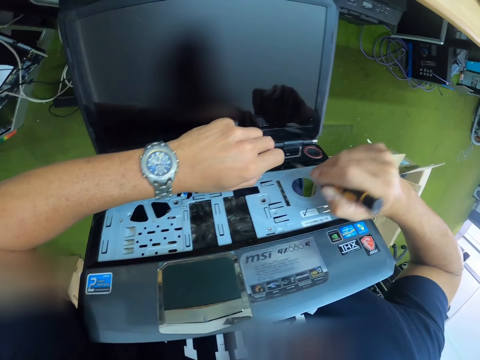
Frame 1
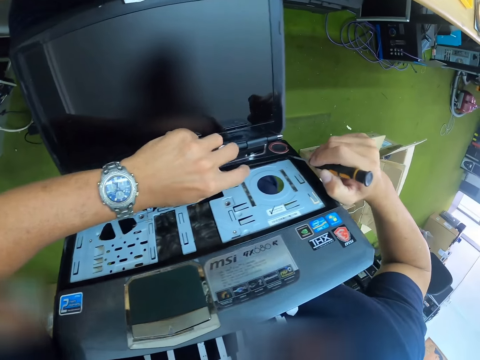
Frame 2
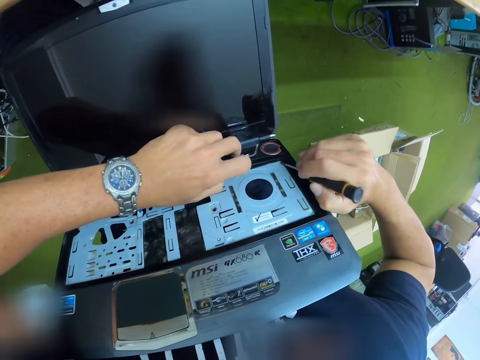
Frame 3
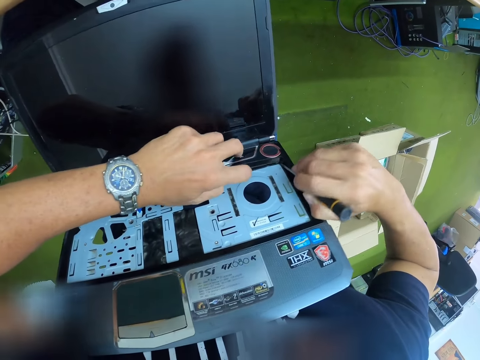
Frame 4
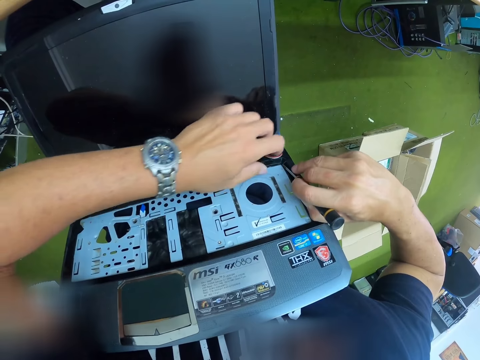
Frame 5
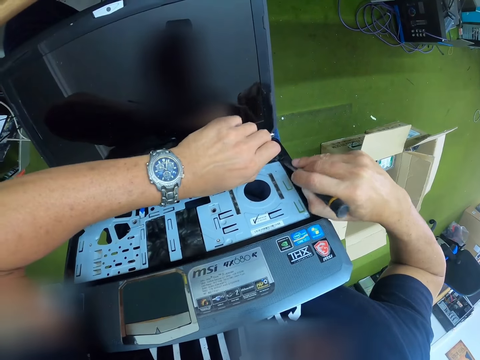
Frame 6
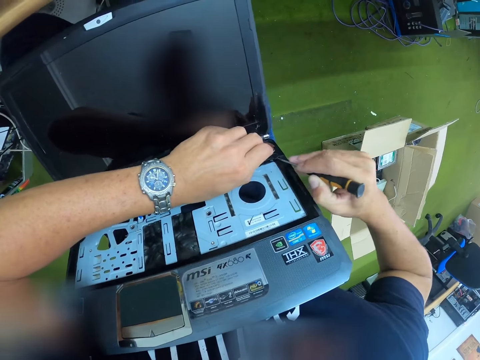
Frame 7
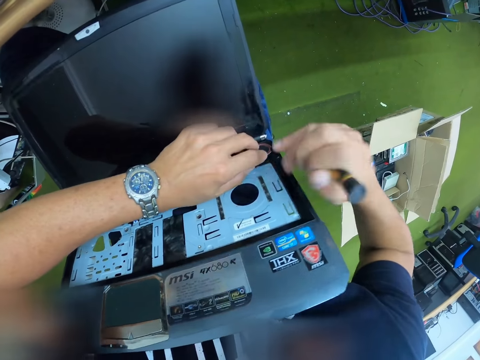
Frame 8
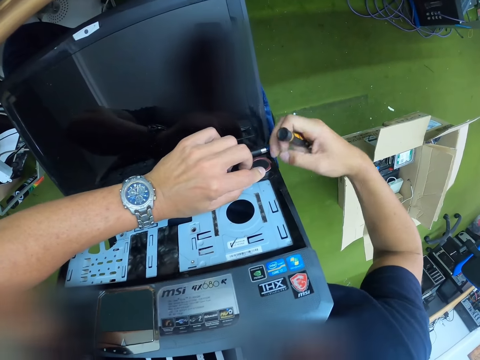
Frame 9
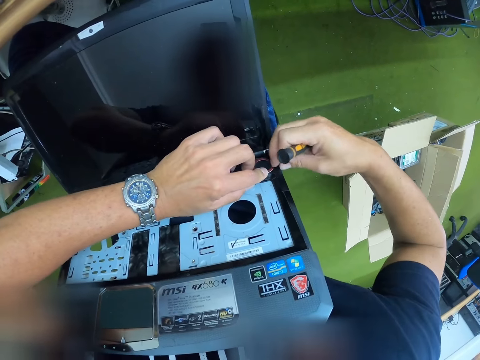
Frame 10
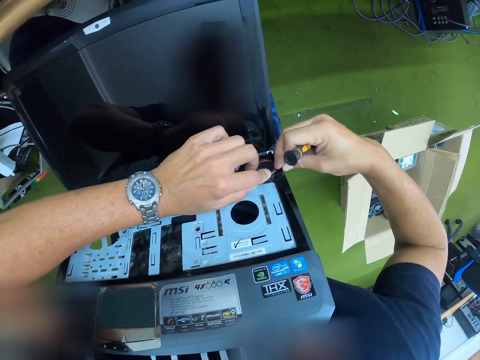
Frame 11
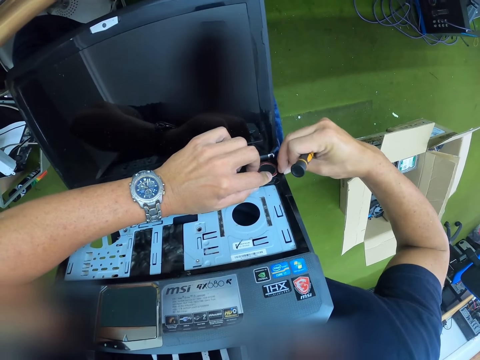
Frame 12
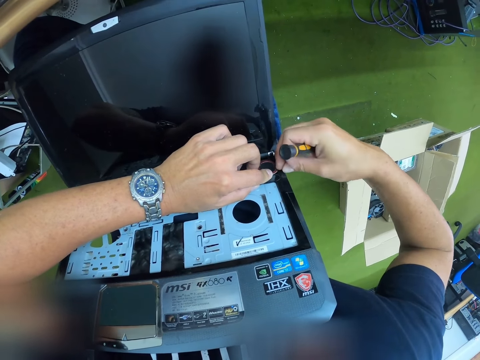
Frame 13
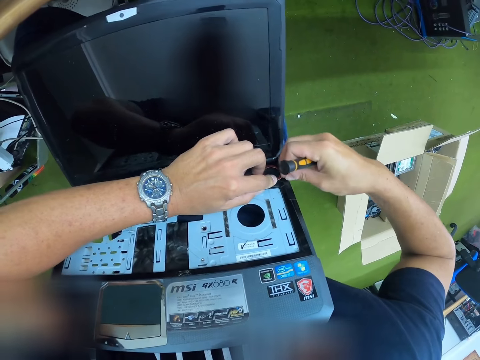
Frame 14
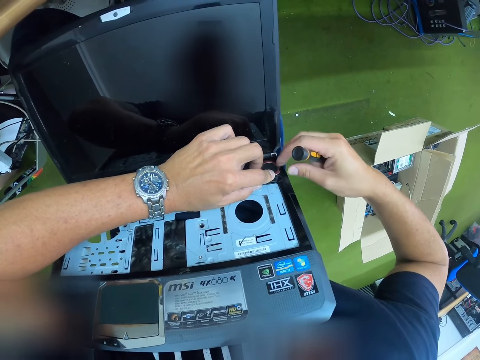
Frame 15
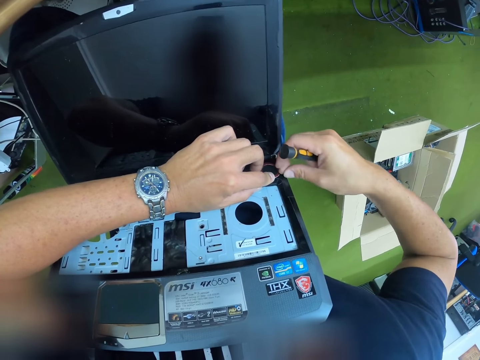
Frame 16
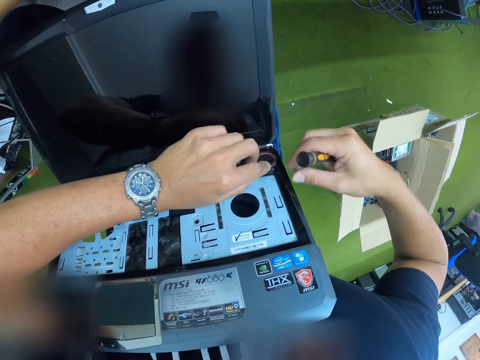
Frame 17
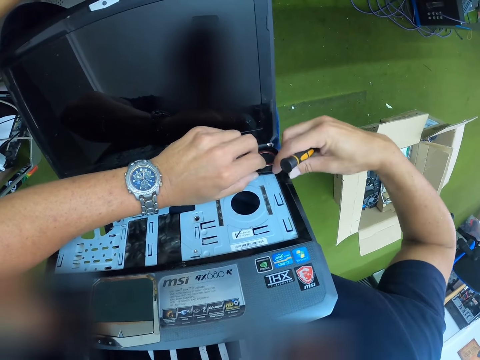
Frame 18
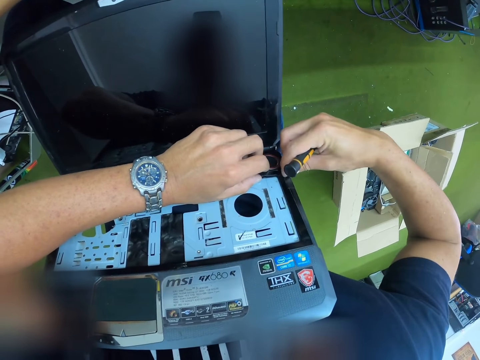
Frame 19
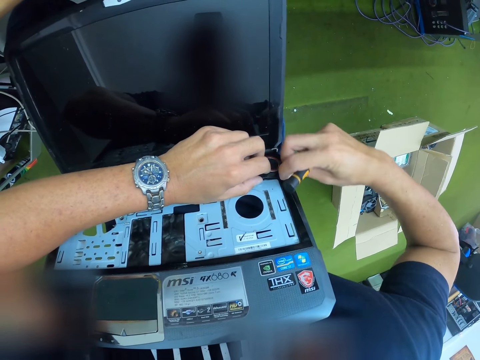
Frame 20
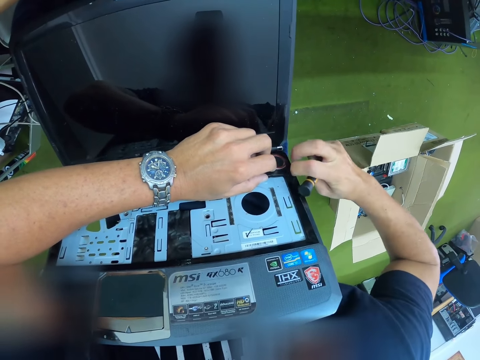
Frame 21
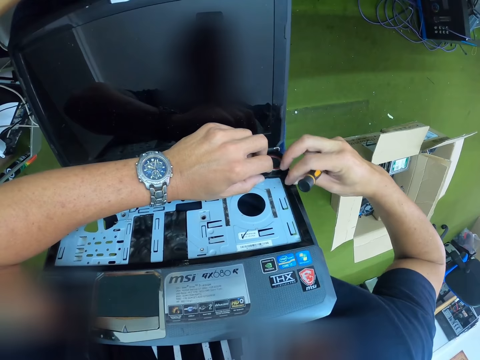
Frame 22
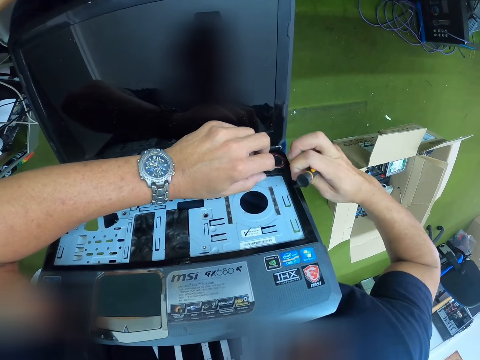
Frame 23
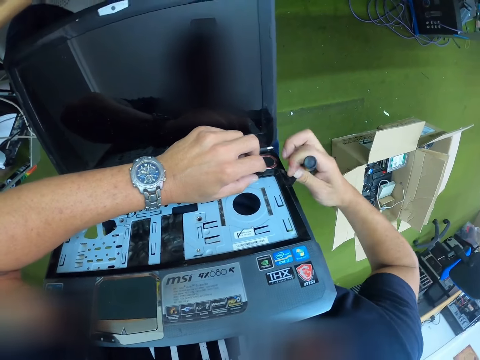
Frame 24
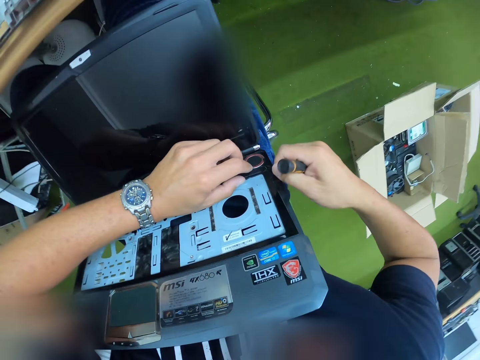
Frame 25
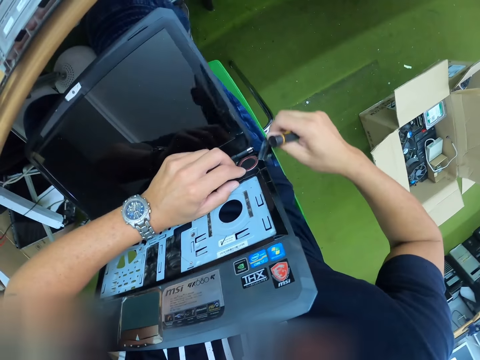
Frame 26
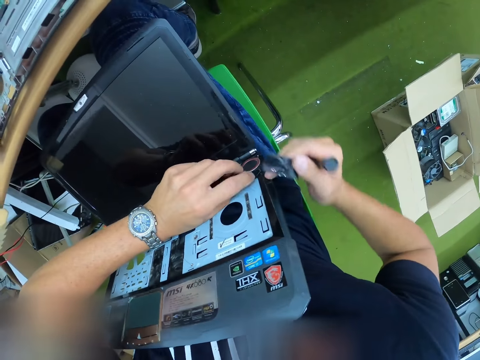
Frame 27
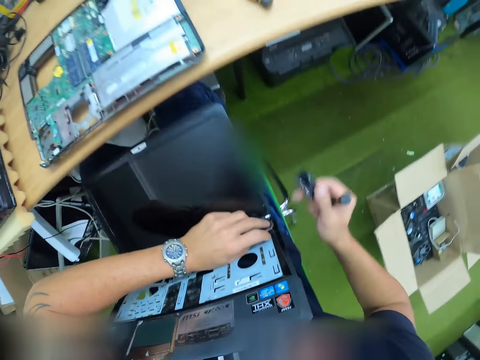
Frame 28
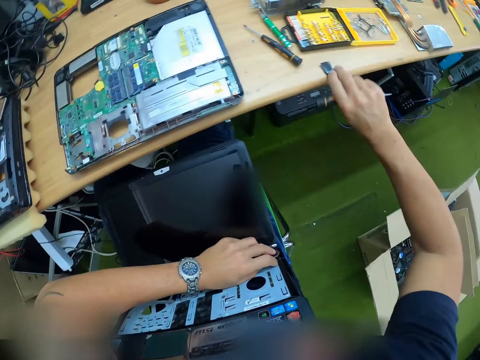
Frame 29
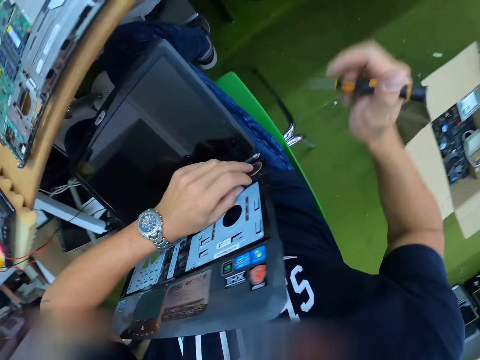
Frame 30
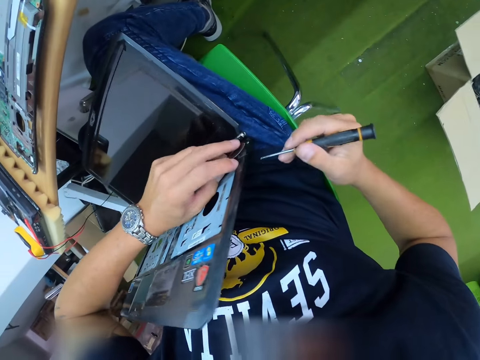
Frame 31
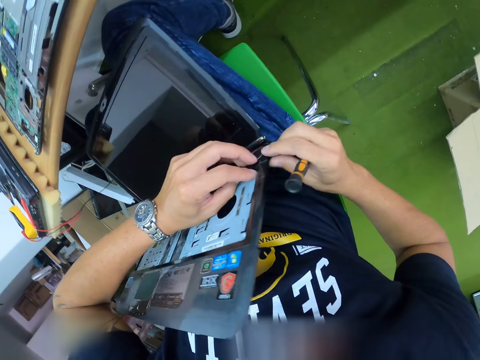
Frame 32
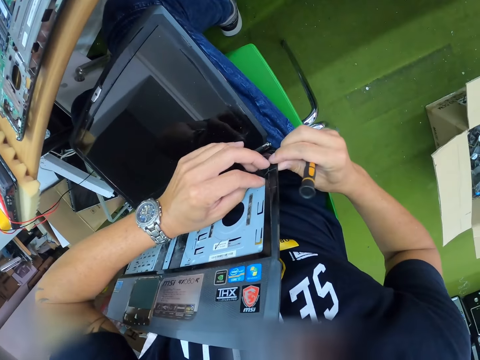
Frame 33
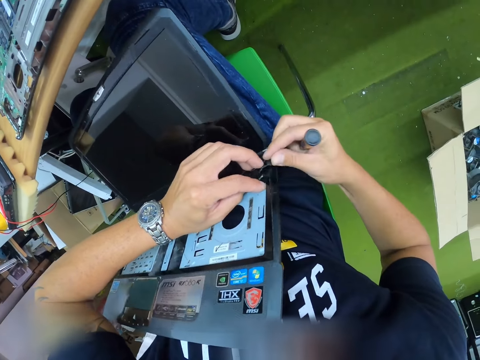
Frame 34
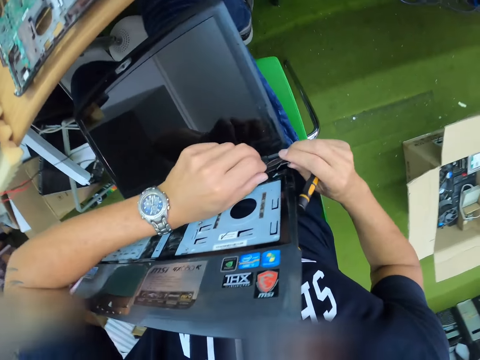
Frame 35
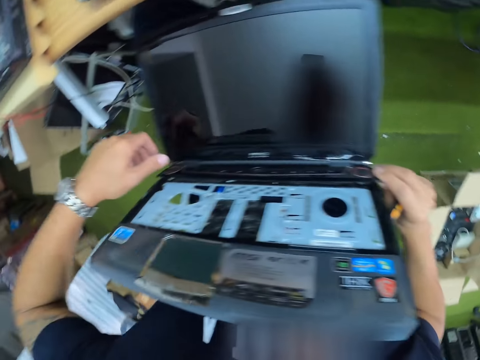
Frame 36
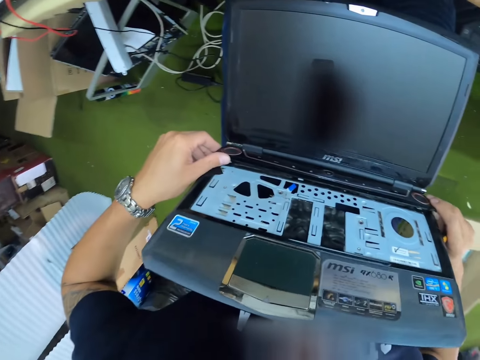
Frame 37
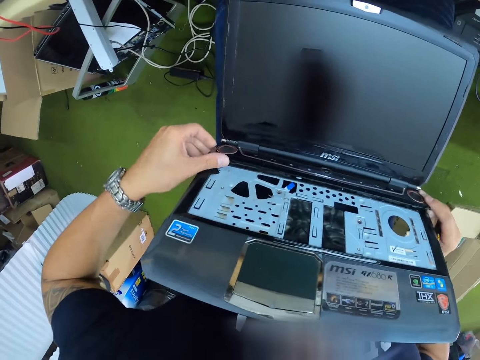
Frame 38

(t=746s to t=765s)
The camera wearer removes tape from the computer with the right hand. They stick the tape on the table. They look around.

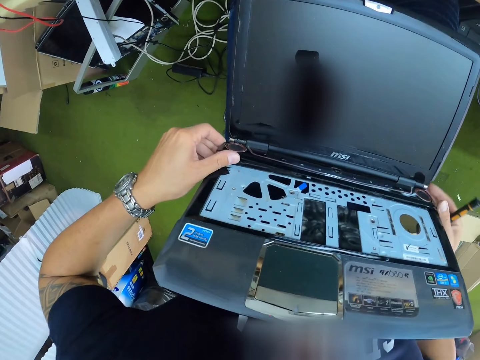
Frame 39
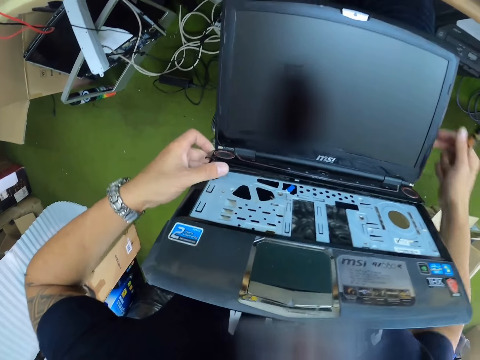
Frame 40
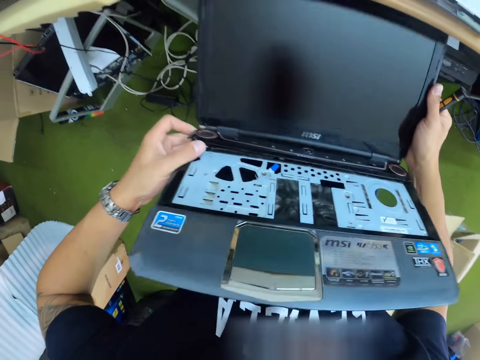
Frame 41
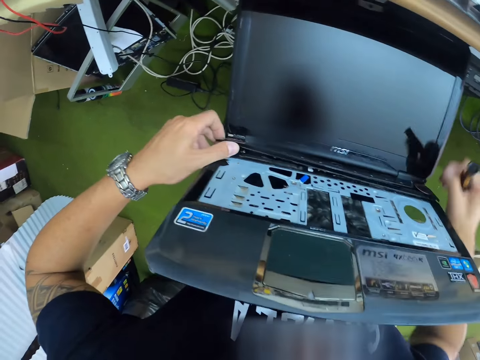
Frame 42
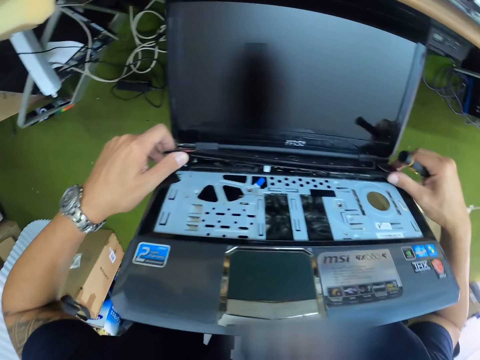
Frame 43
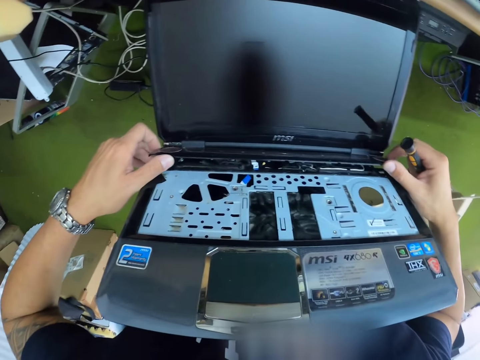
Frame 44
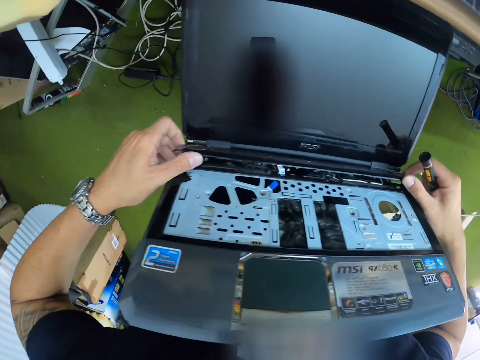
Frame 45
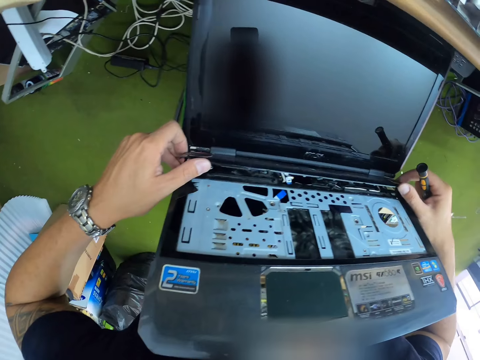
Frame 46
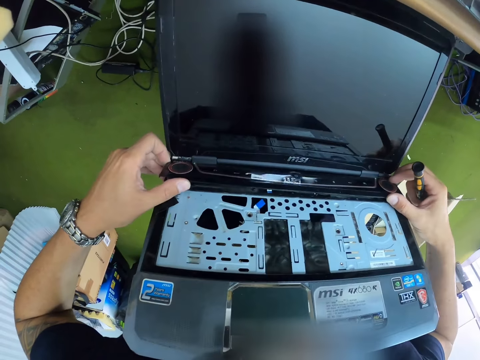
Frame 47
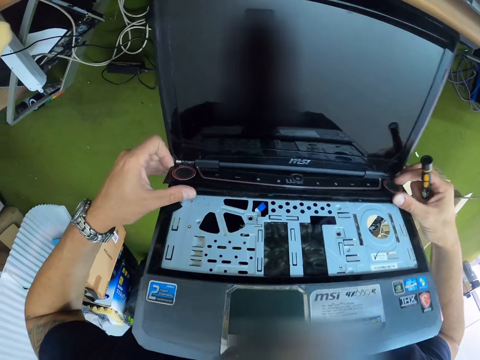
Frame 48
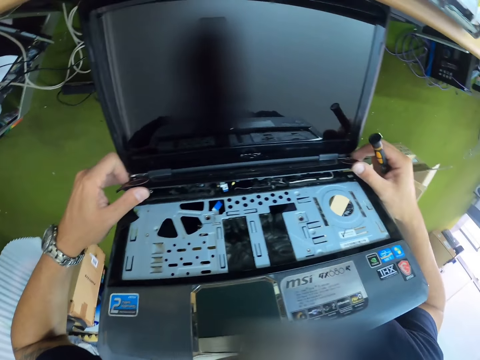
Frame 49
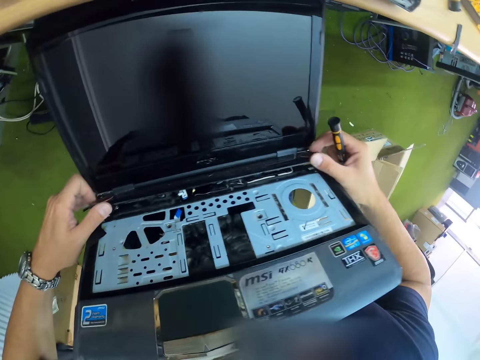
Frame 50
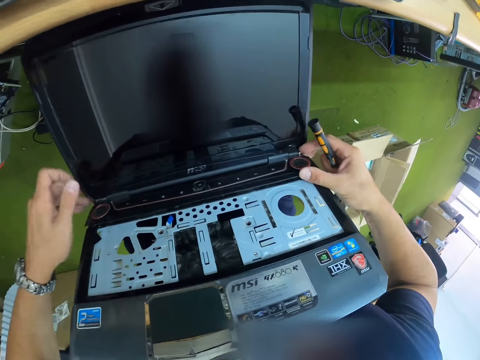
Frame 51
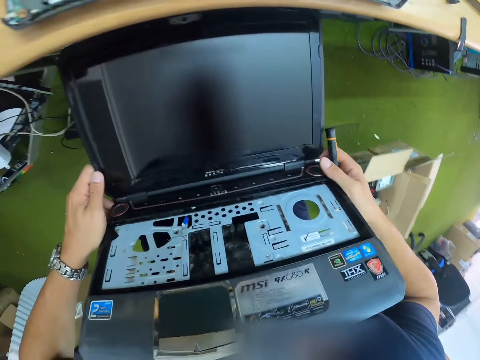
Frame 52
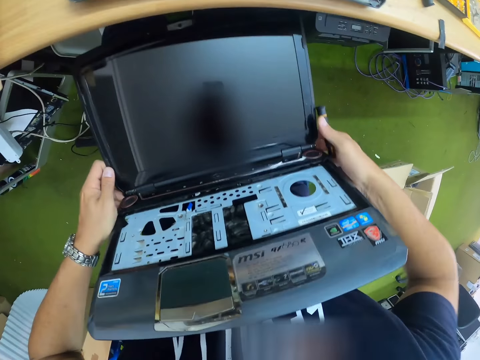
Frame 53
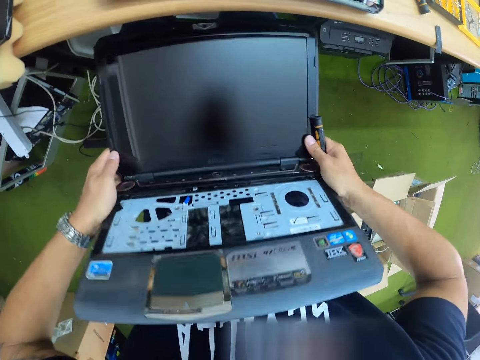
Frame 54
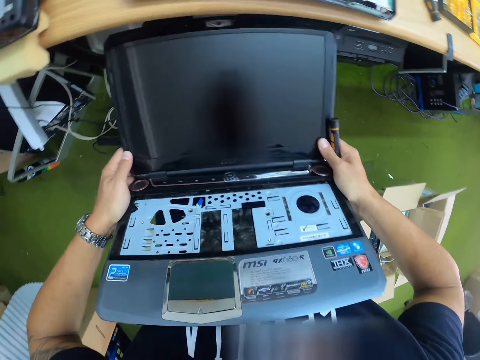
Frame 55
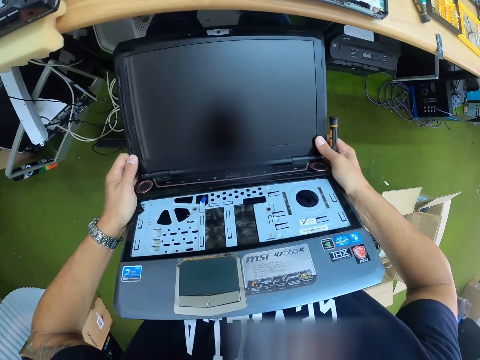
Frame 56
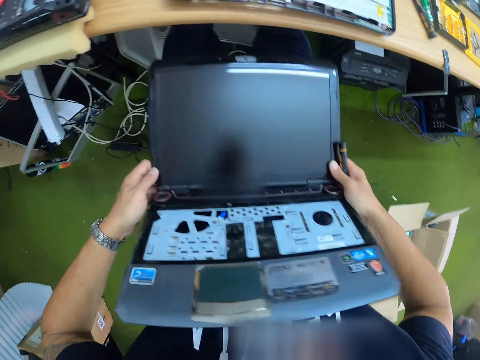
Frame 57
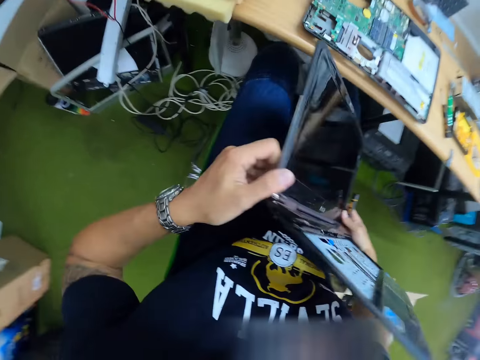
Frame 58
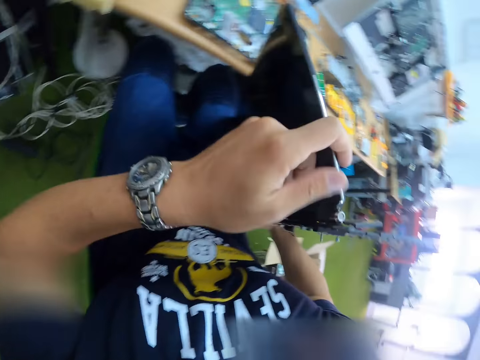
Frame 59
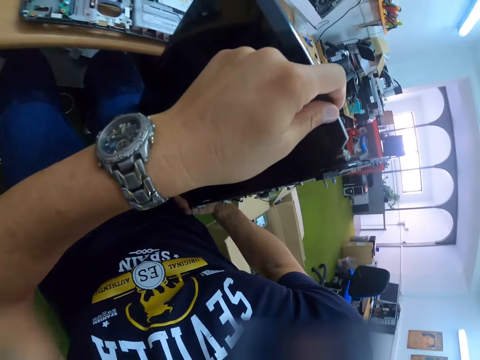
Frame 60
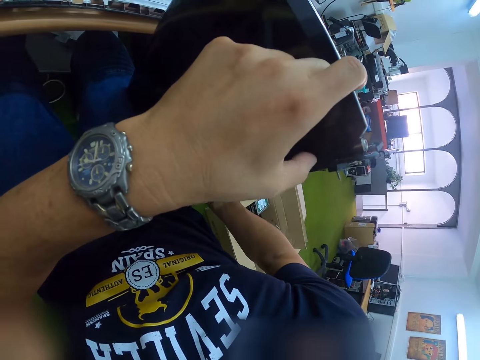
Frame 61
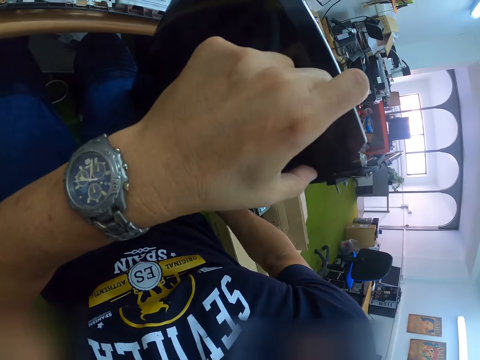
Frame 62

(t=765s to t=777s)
The camera wearer removes a computer part with both hands. They adjust the computer. They turn the laptop upside down. They look at the computer.
